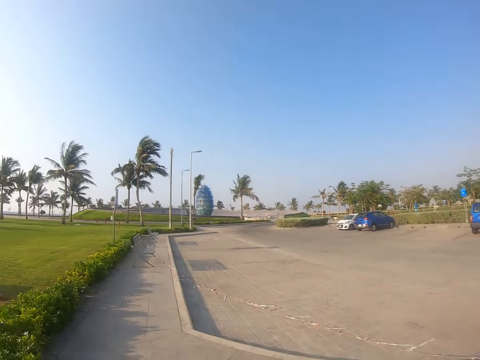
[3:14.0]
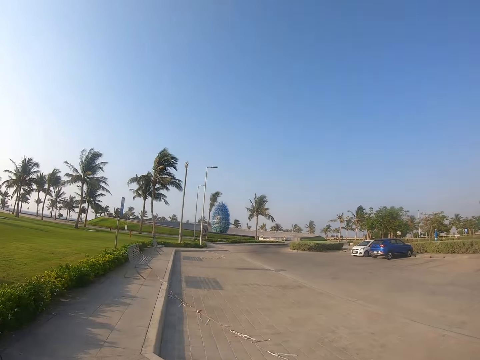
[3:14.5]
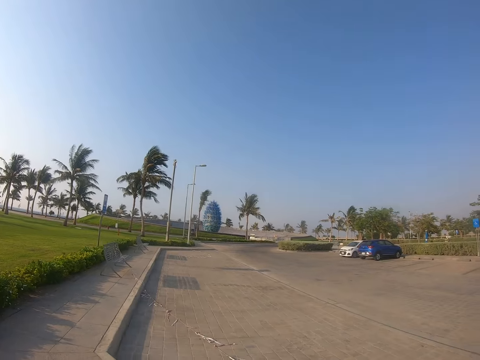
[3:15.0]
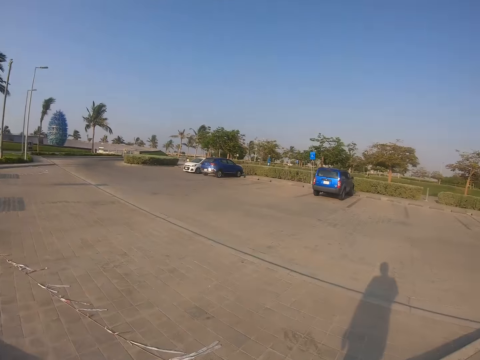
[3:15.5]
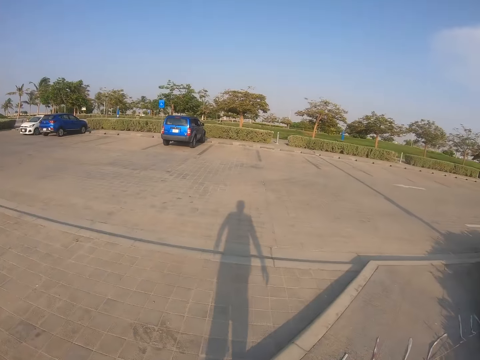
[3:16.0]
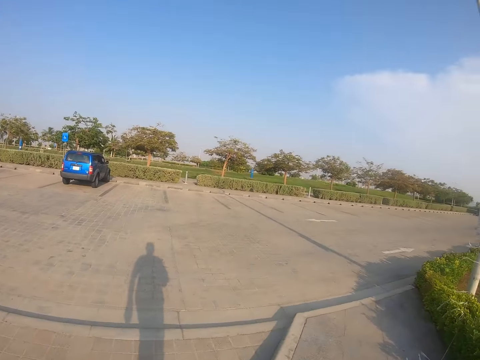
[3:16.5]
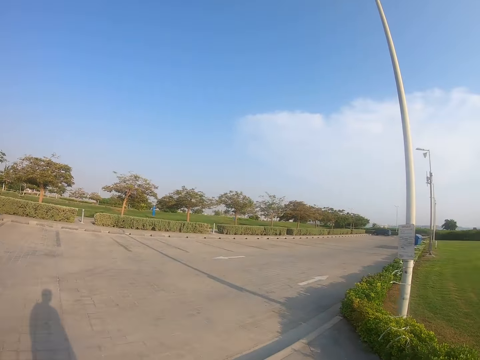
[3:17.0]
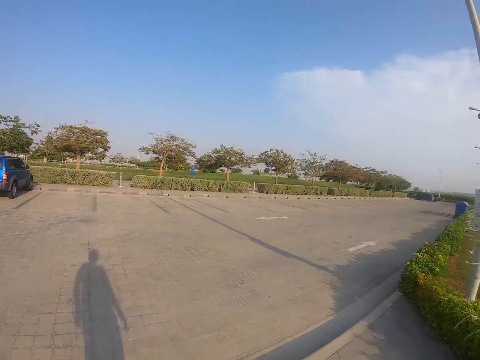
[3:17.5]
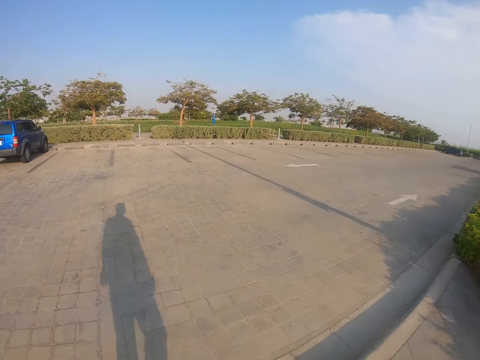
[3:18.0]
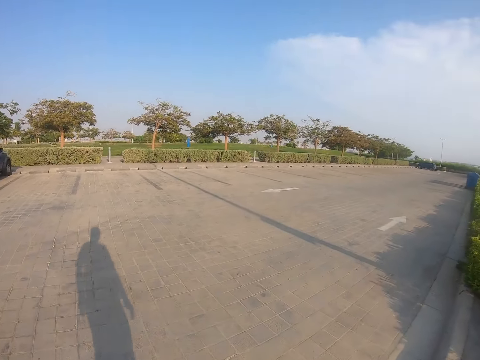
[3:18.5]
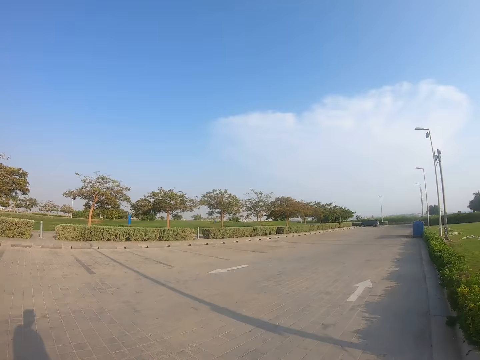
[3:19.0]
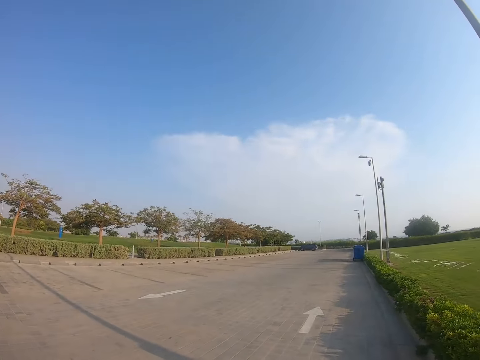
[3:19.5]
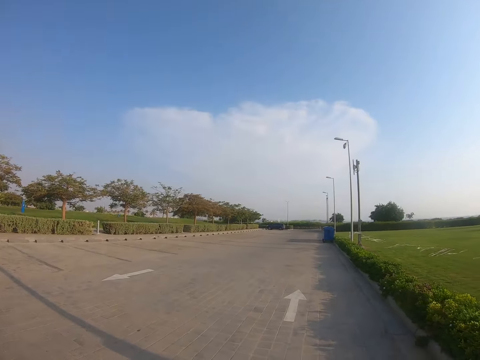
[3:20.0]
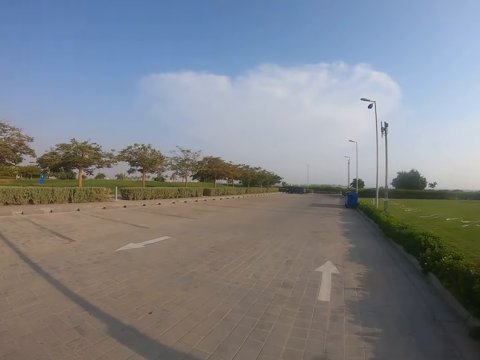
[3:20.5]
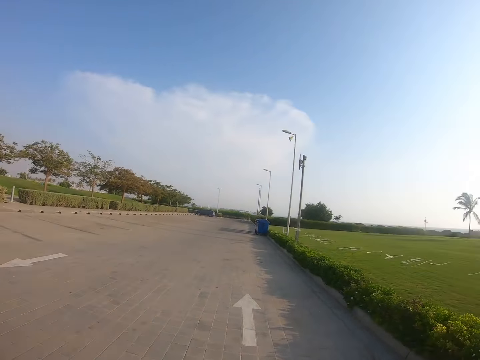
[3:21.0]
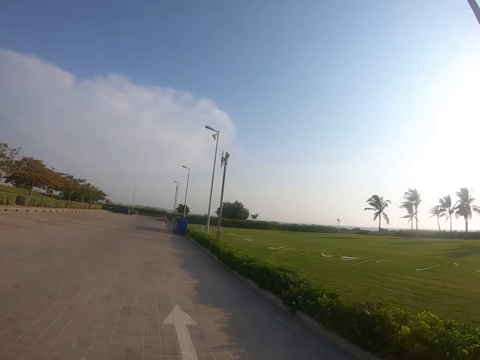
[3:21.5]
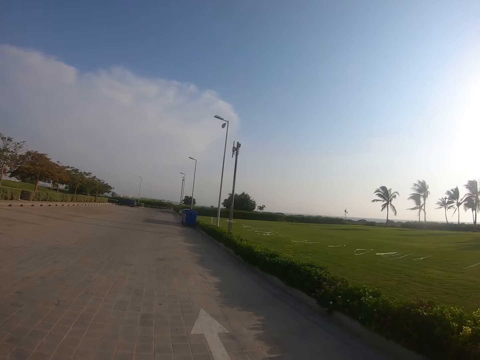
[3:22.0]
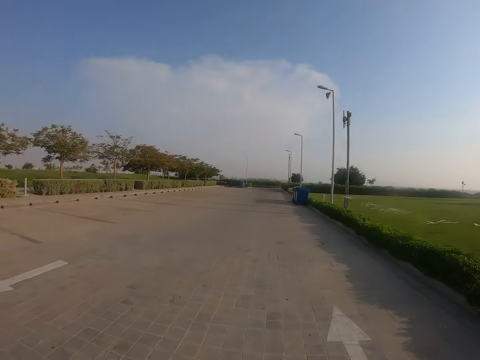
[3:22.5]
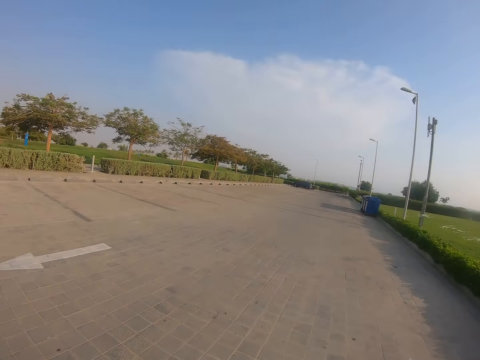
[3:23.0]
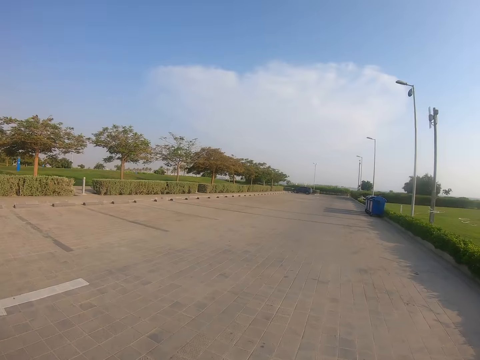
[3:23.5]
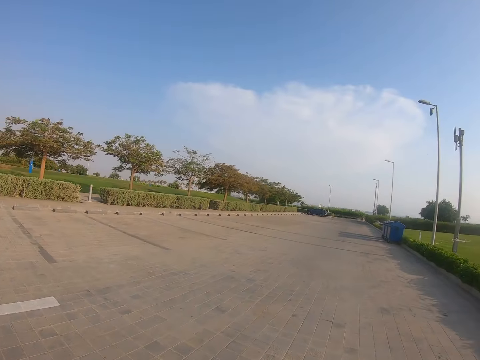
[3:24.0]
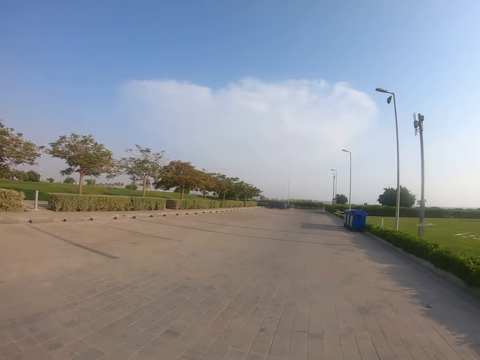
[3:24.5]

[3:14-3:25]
The camera wearer looks around the parking lot. They walk in the parking lot.

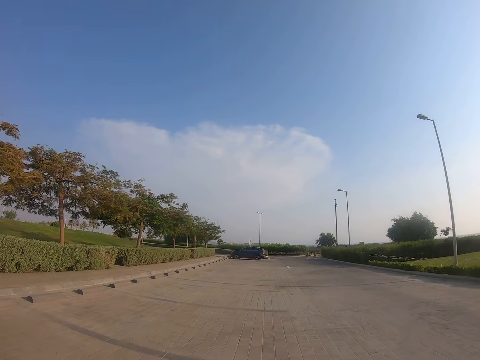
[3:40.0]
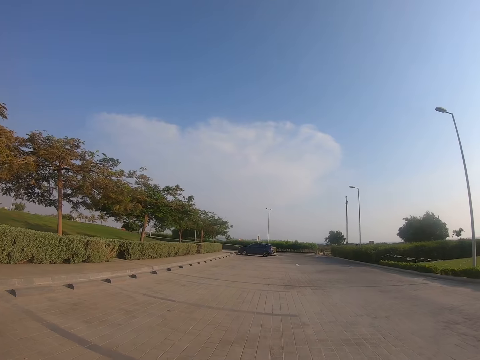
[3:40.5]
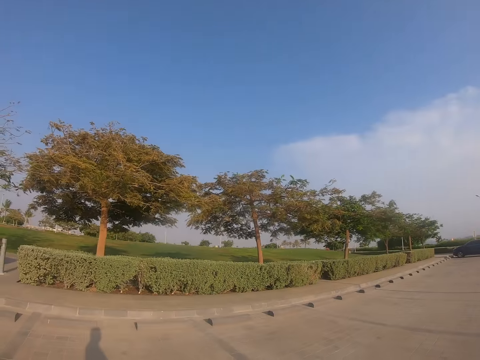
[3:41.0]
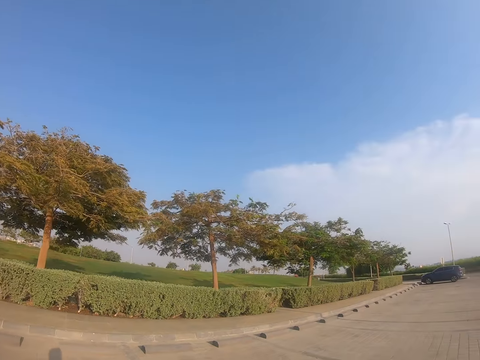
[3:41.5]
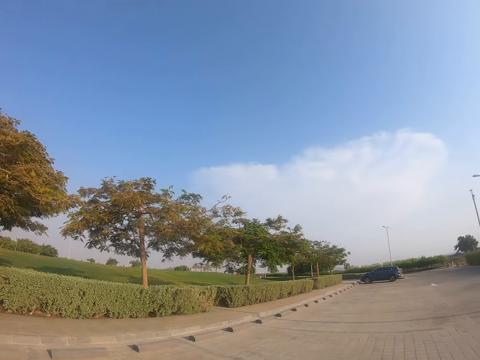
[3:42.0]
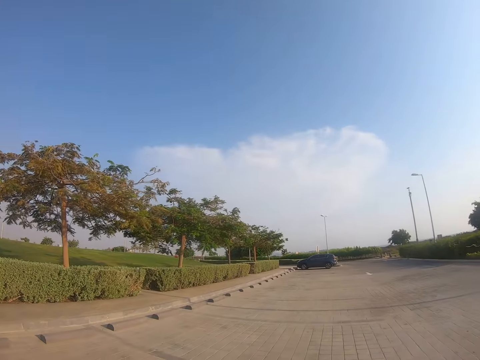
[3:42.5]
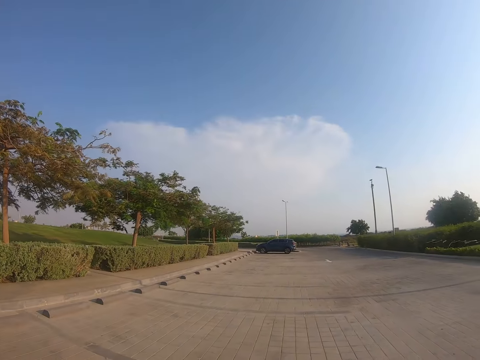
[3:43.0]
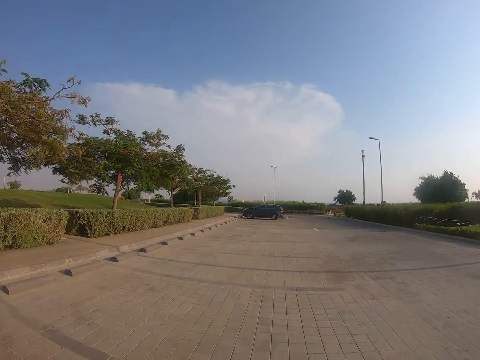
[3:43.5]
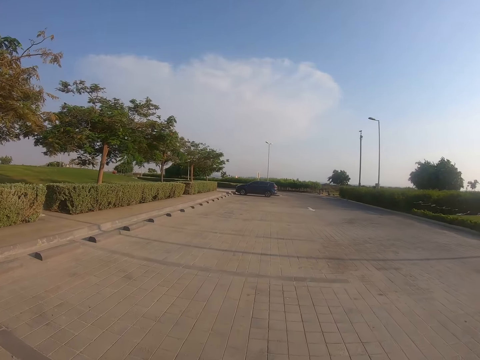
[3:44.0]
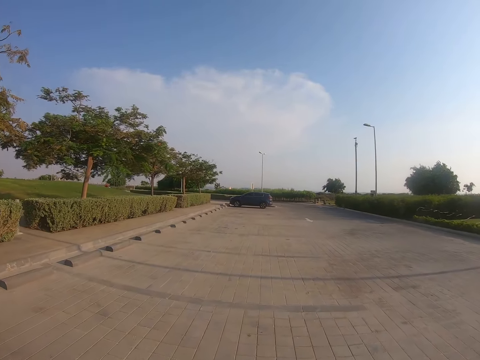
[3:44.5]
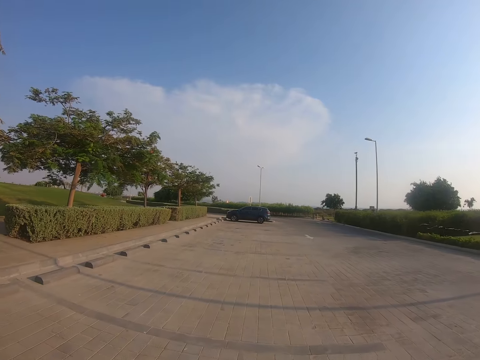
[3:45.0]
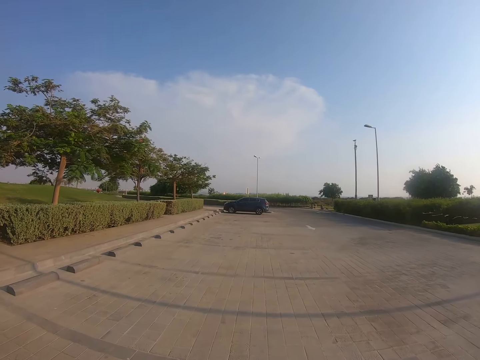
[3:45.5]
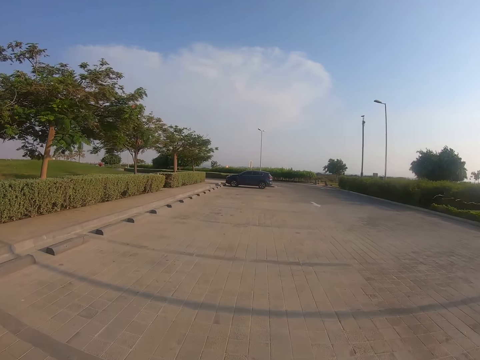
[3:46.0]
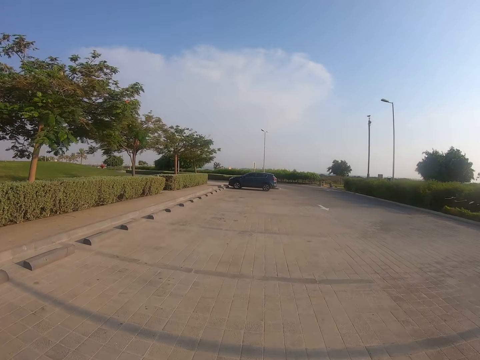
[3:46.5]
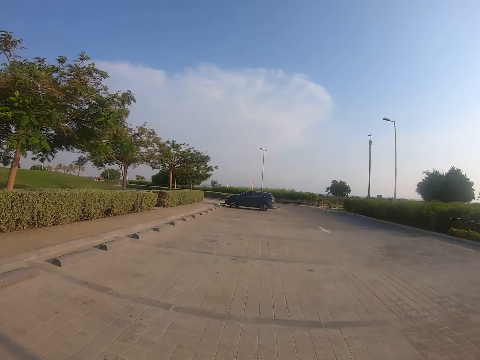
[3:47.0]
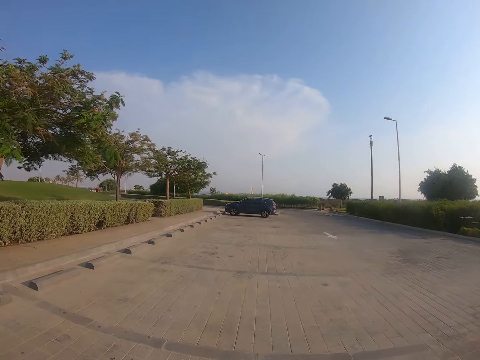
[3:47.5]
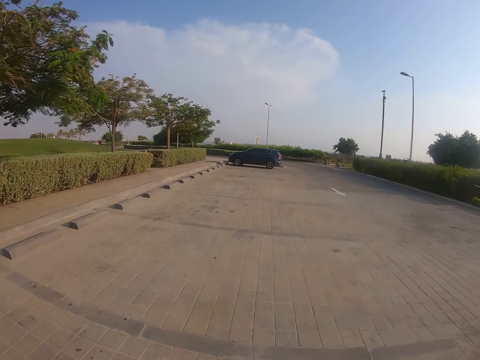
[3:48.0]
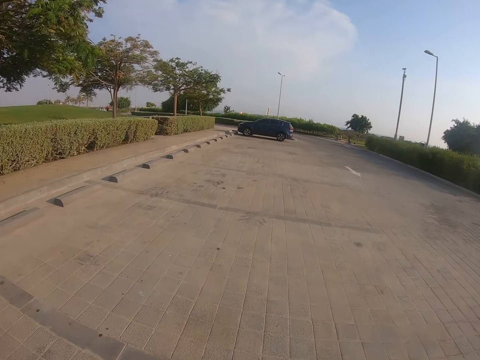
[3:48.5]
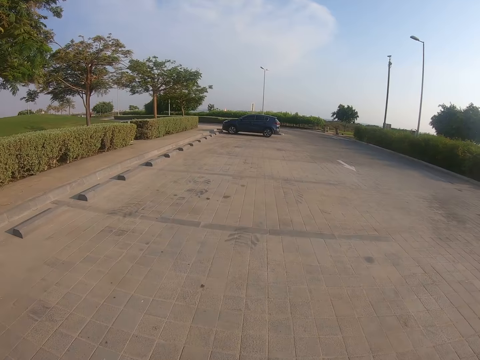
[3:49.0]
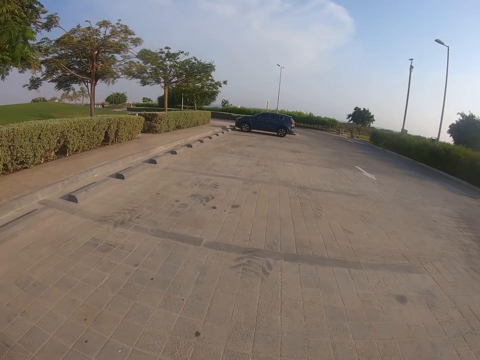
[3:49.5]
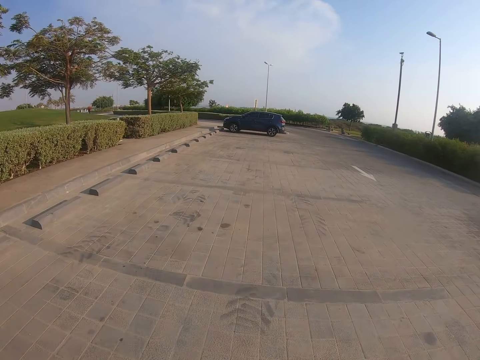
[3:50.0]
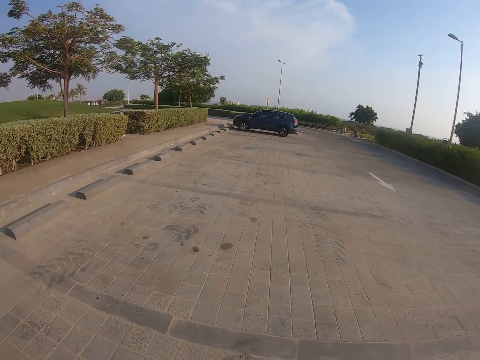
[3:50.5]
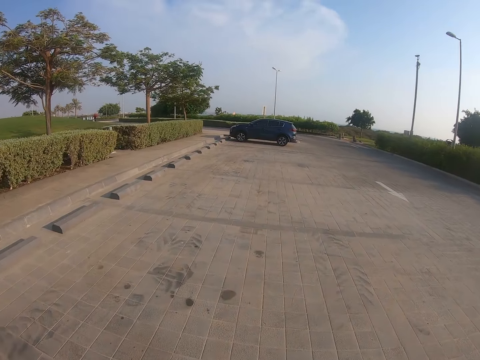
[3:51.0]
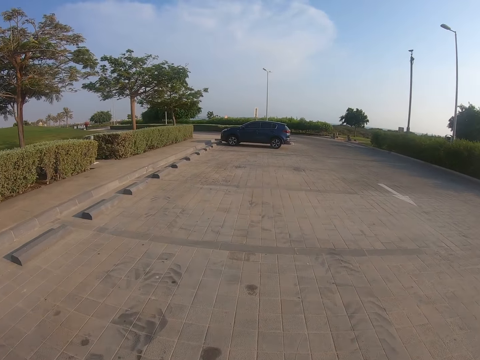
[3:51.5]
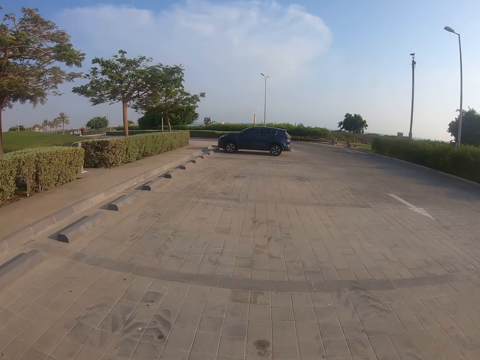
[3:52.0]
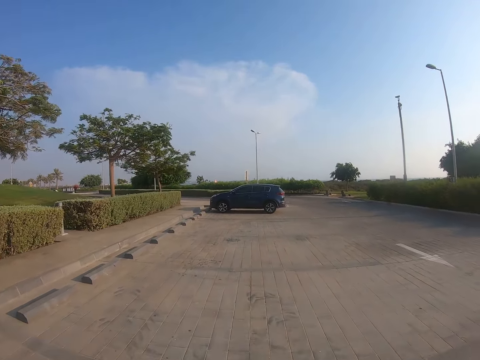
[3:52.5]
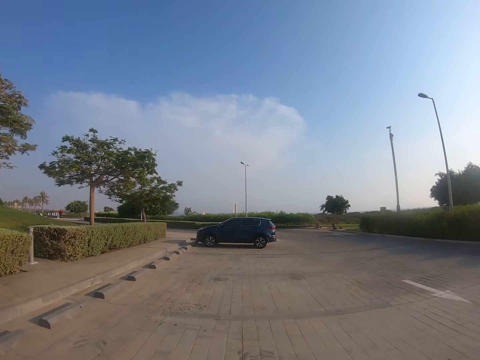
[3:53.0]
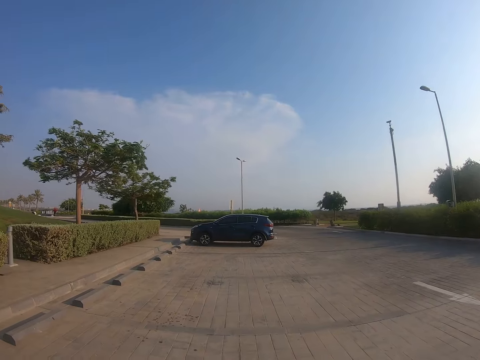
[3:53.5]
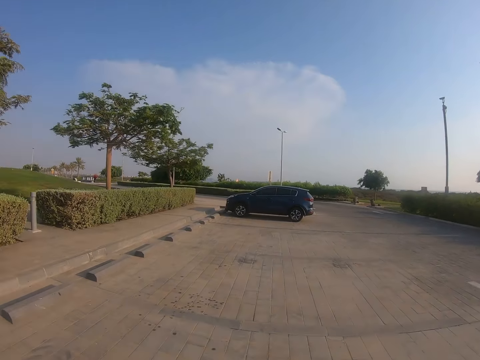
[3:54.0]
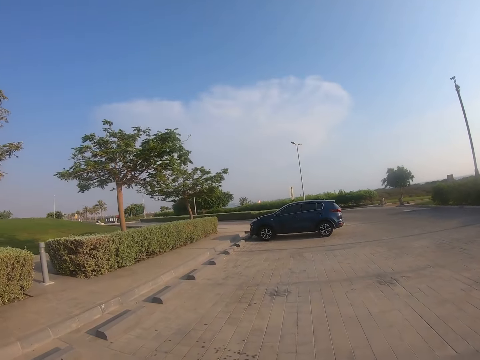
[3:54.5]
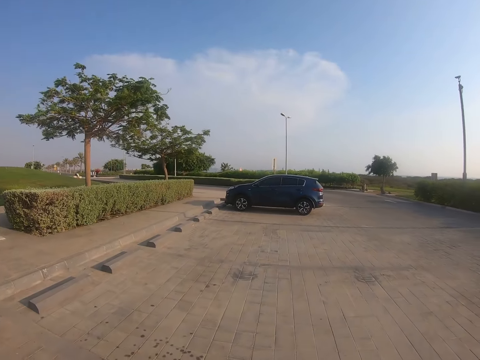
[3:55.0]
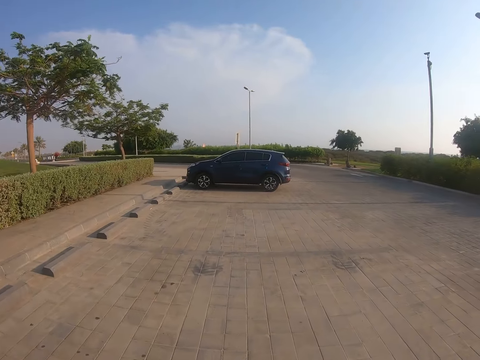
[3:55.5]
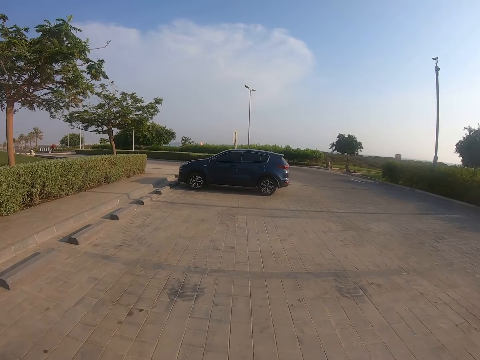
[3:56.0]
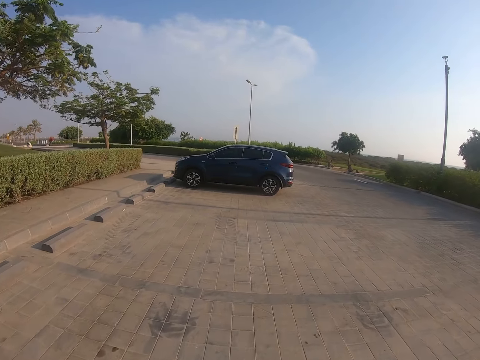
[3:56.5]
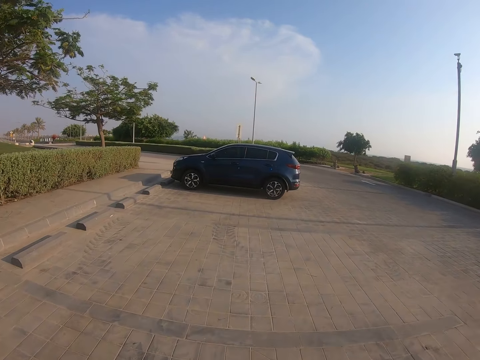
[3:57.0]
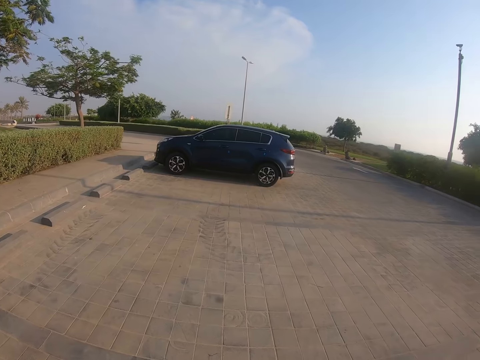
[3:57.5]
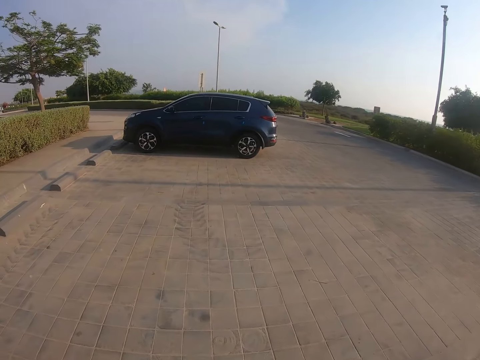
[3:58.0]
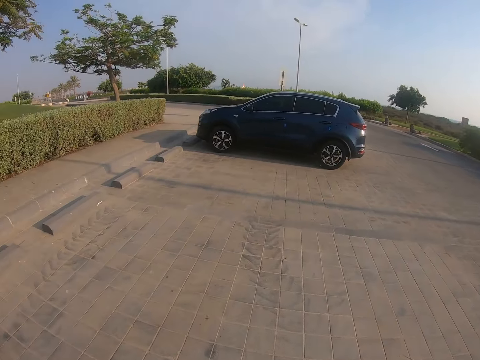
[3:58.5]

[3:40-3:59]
The camera wearer looks around the parking lot. They walk in the parking lot.
